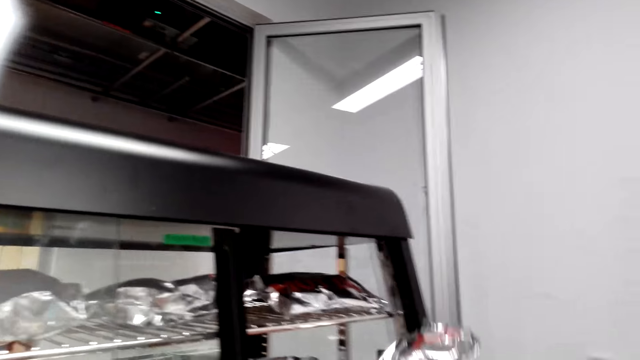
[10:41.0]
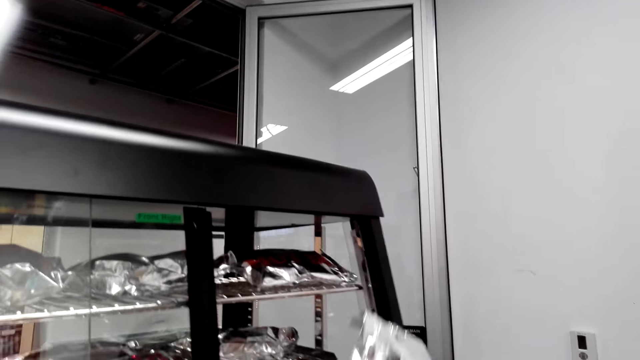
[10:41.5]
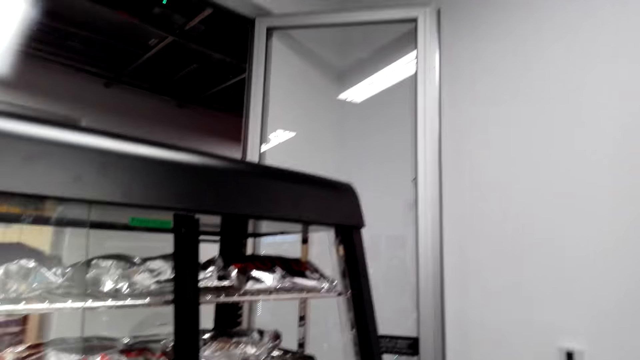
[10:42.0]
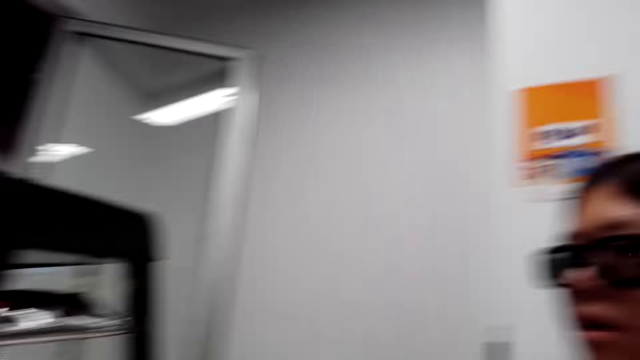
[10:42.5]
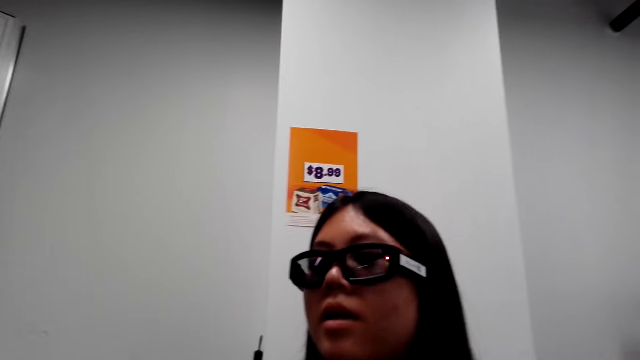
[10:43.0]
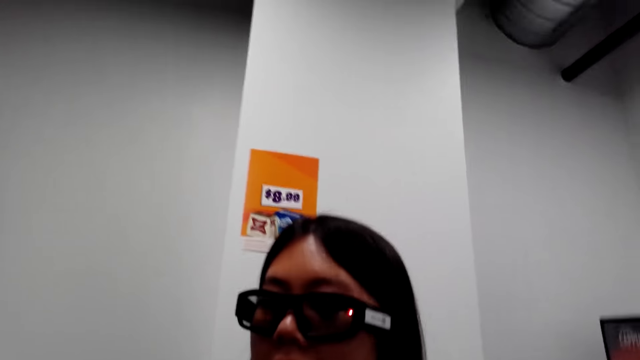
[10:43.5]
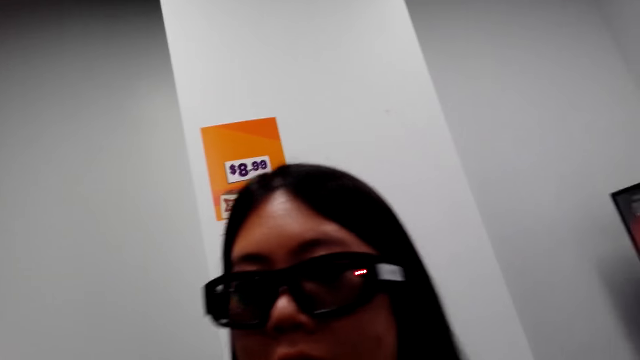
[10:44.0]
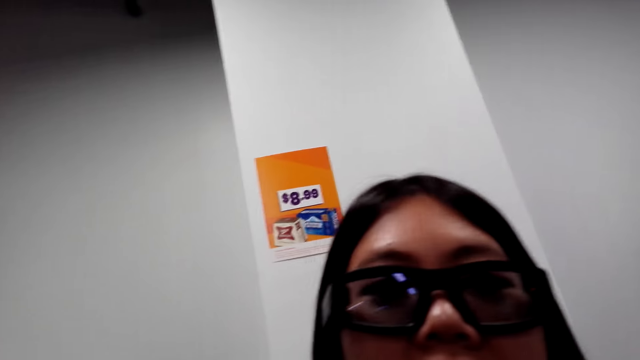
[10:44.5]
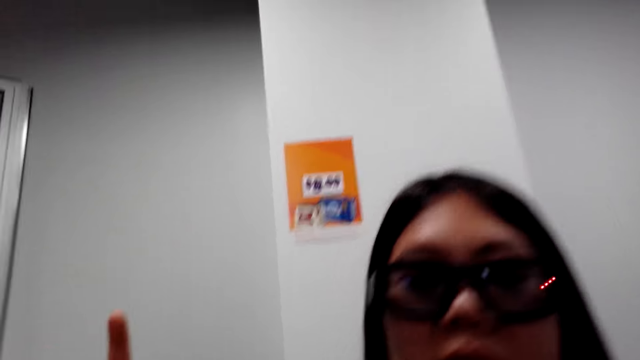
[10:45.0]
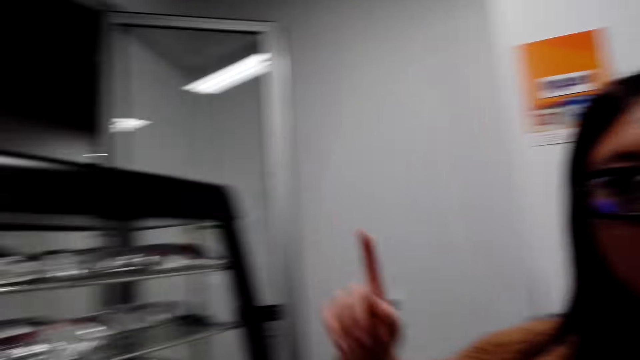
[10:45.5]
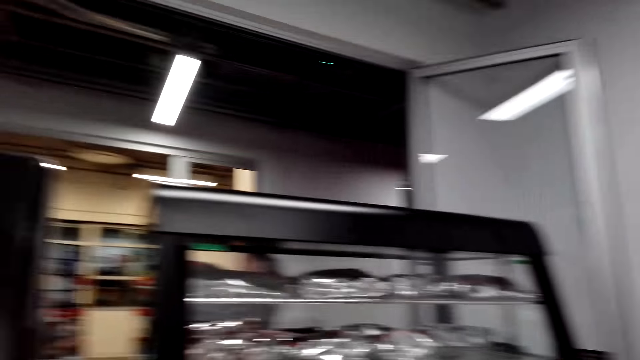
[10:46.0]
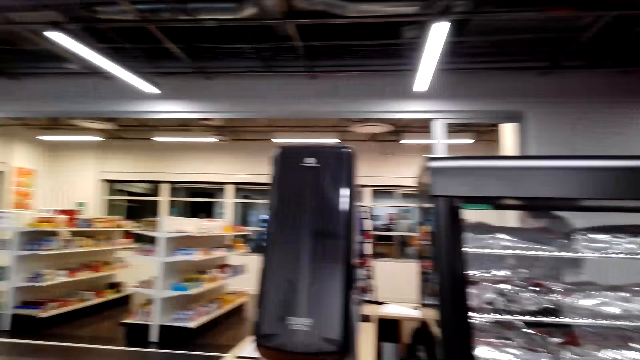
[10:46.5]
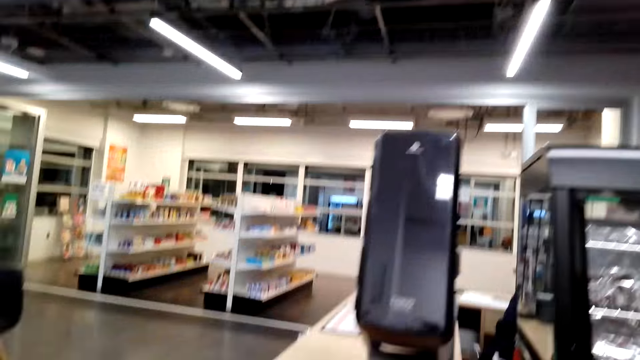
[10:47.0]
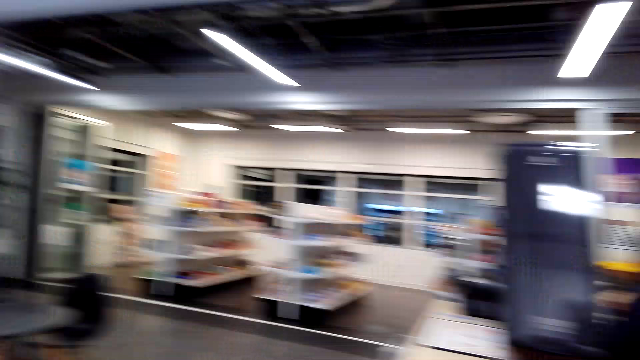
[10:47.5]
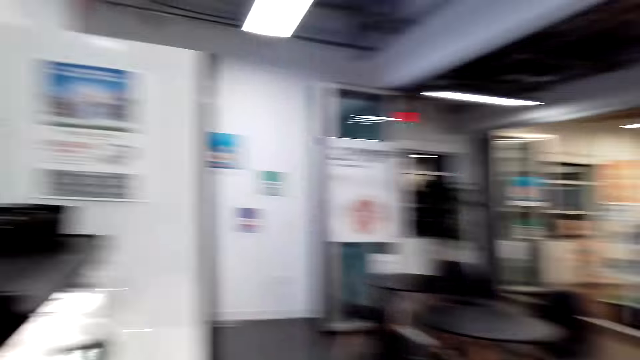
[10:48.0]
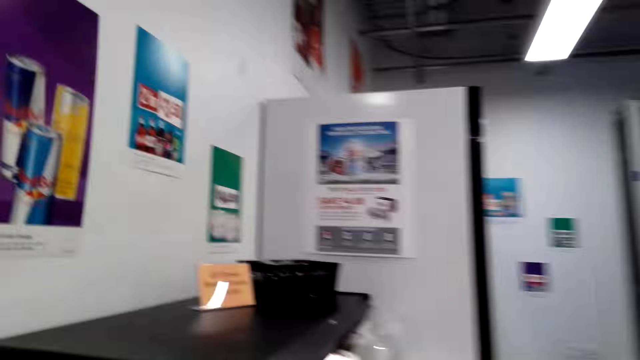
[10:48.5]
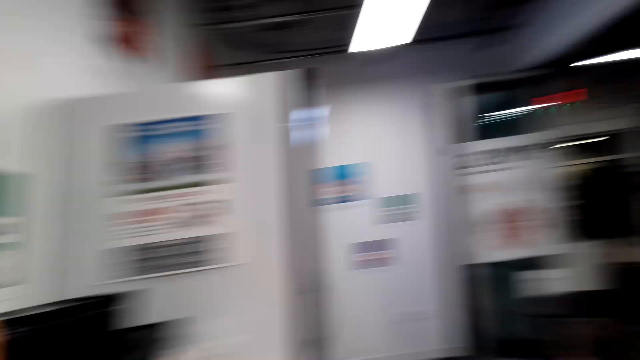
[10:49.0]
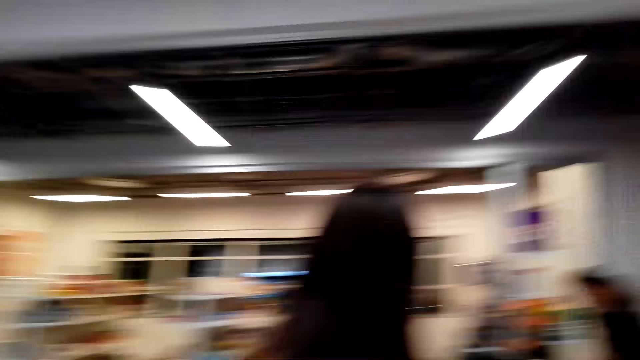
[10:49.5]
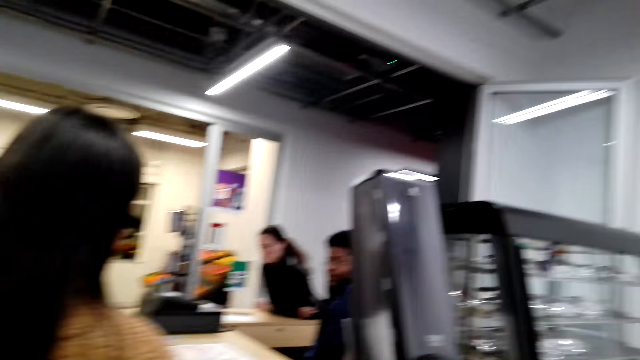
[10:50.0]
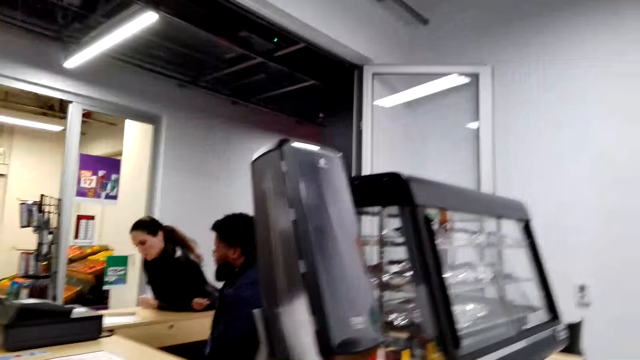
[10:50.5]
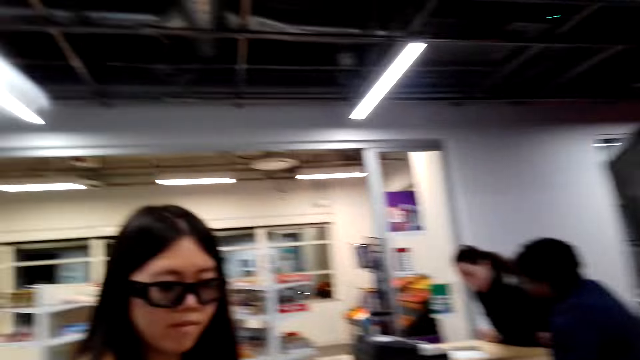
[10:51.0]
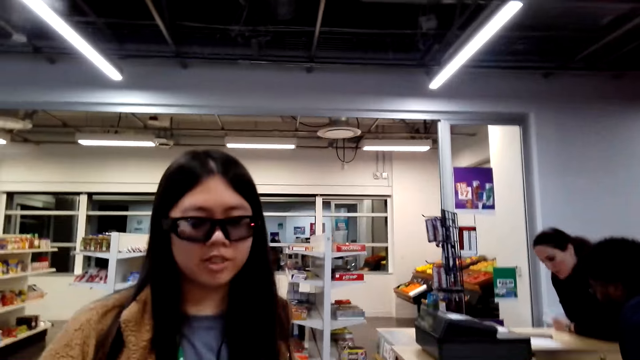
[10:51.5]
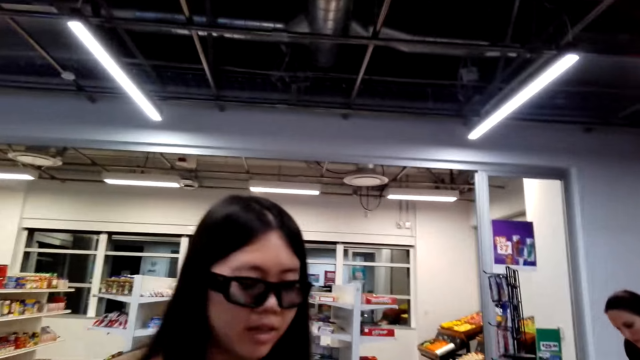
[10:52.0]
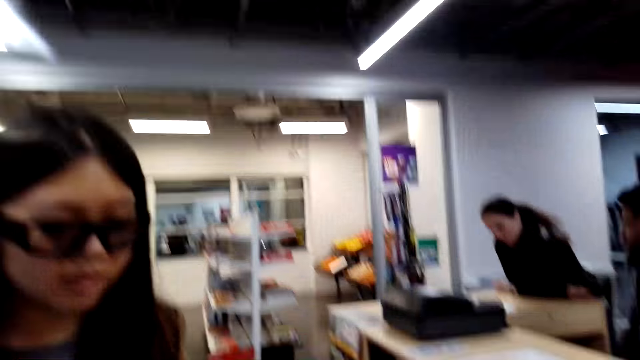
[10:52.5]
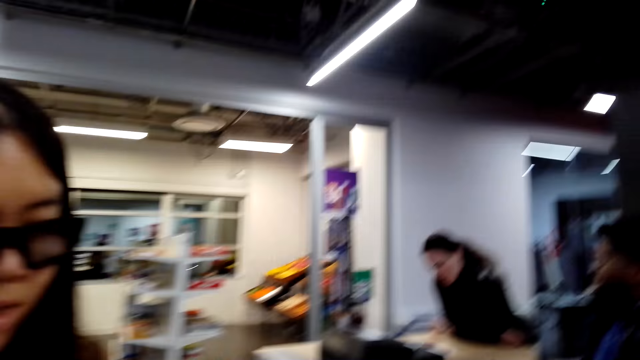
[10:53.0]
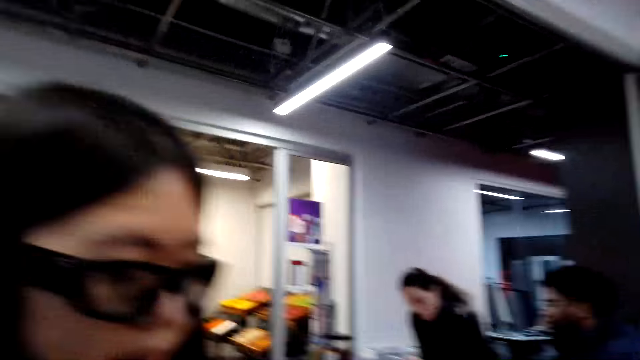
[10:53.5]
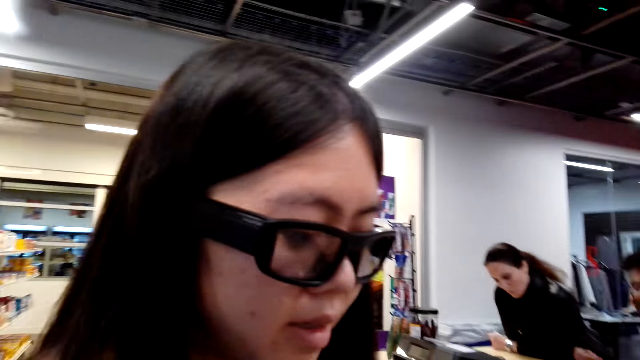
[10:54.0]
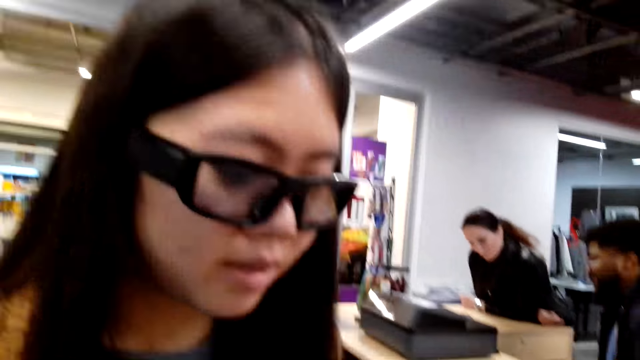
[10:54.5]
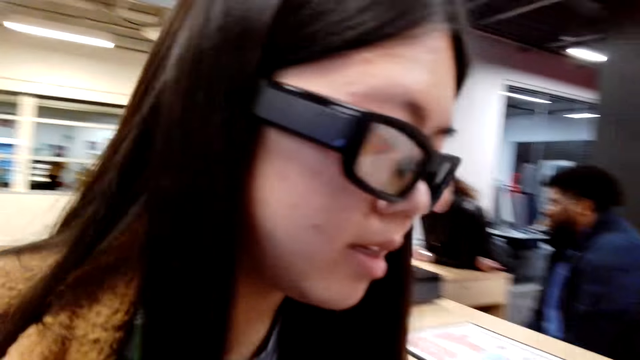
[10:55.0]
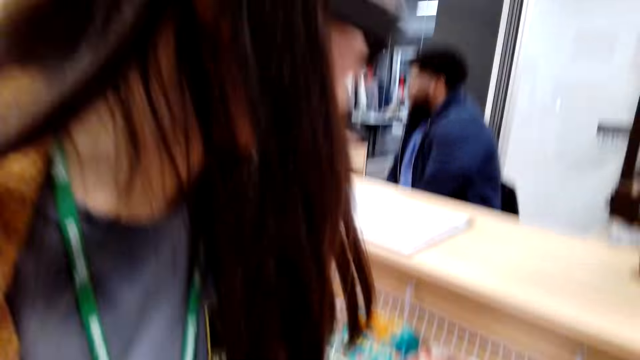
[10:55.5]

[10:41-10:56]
The camera wearer speaks to a woman. The woman speaks to the camera wearer and looks at the camera wearer. The camera wearer walks in the supermarket and speaks to the woman. They look around the supermarket, walk in the supermarket, look around the supermarket and look at the woman. The woman speaks to the camera wearer. The camera wearer speaks to the woman and looks at the woman.

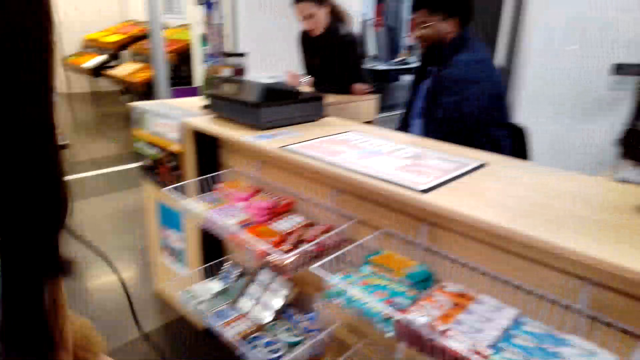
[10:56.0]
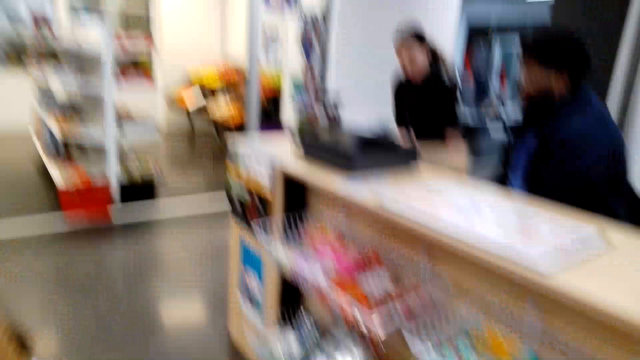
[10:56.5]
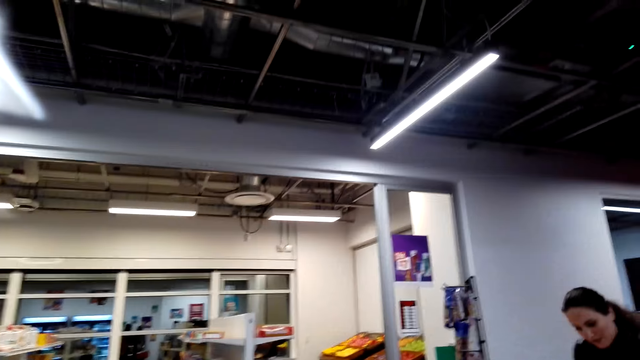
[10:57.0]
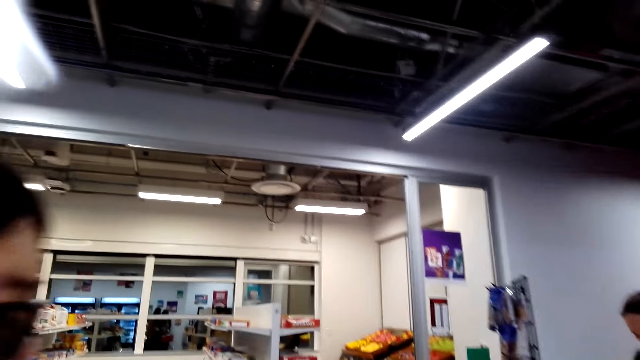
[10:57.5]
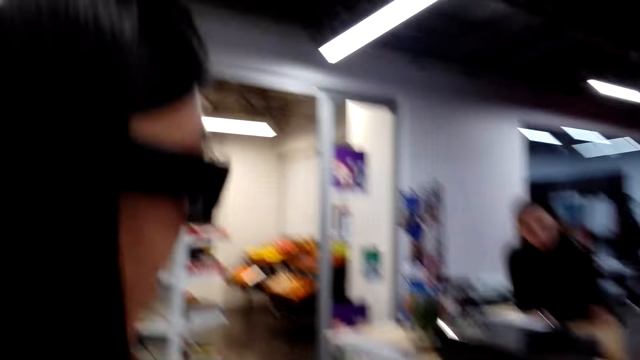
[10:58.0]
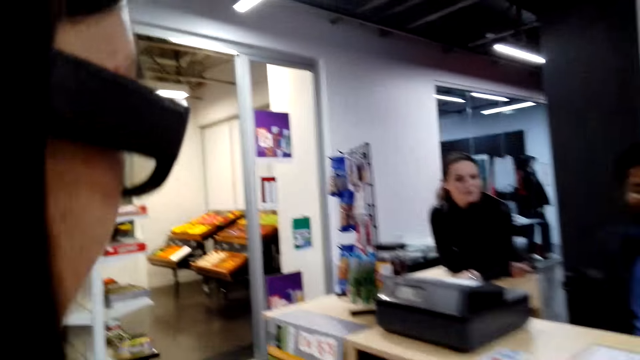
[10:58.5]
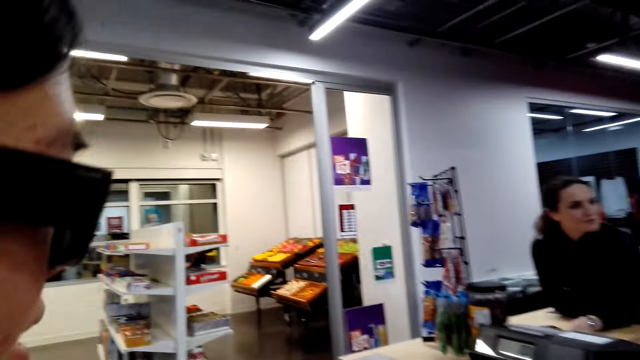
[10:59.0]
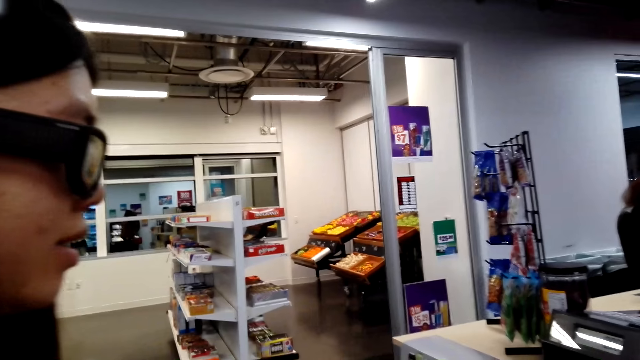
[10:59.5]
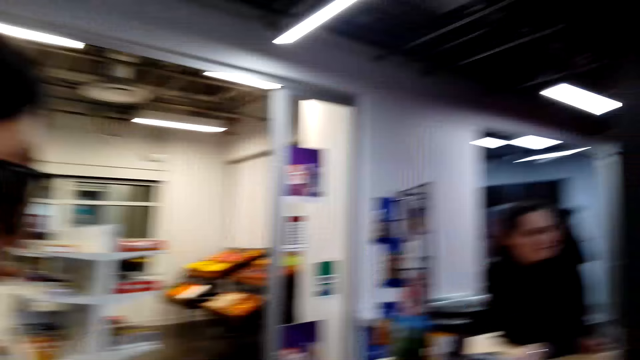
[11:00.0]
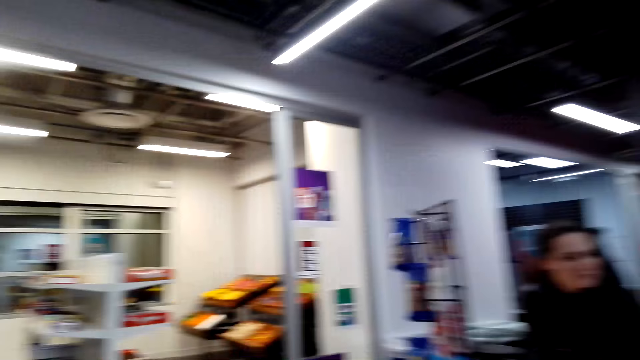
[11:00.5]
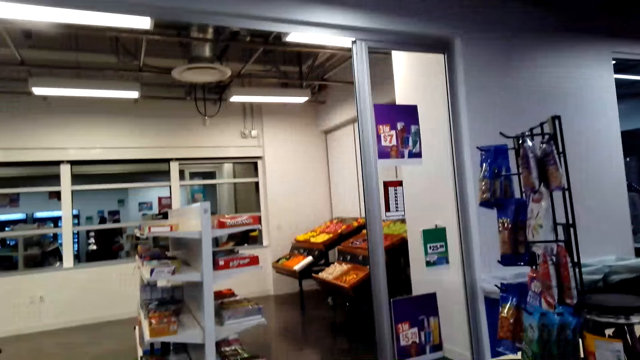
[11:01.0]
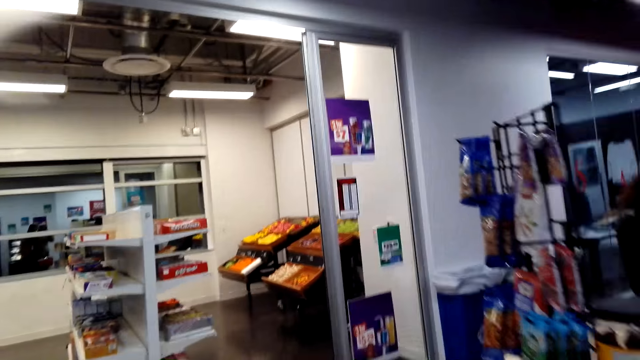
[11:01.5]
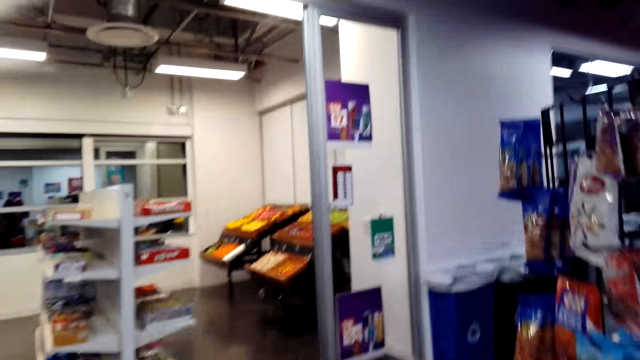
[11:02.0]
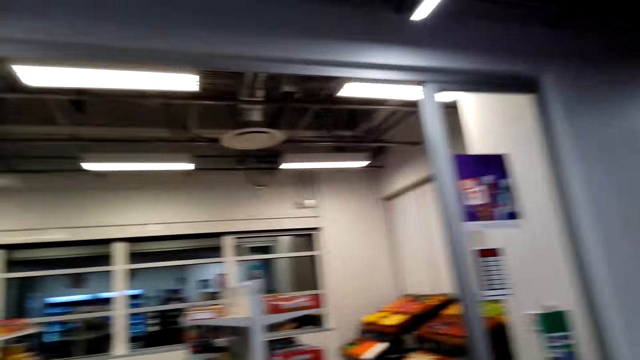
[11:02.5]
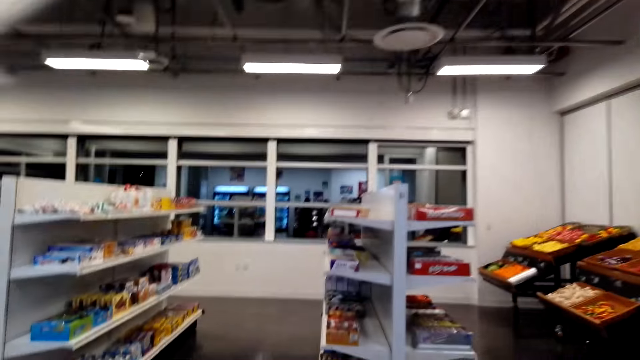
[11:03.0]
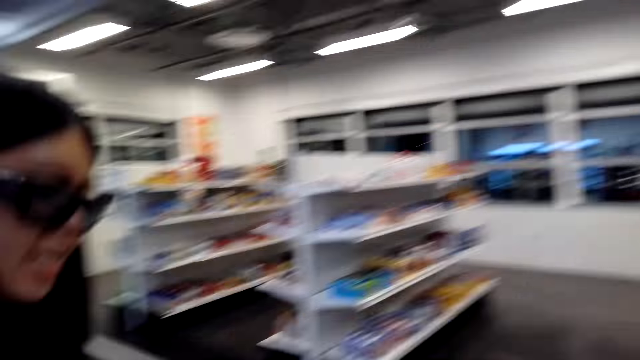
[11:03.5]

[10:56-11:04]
The camera wearer walks in the supermarket. They look at a woman. The woman speaks to the camera wearer. The camera wearer looks around the supermarket.
